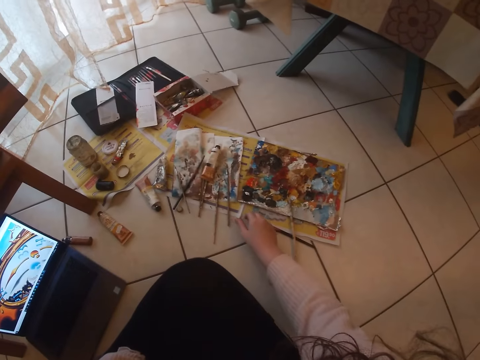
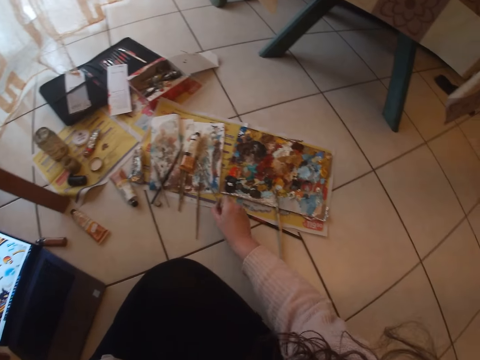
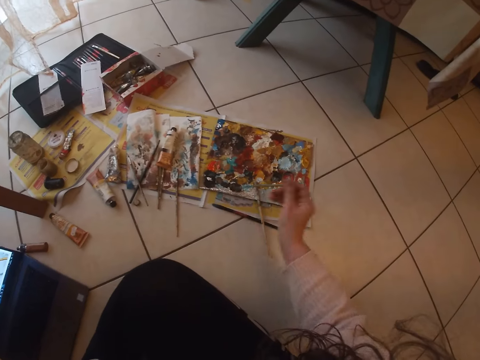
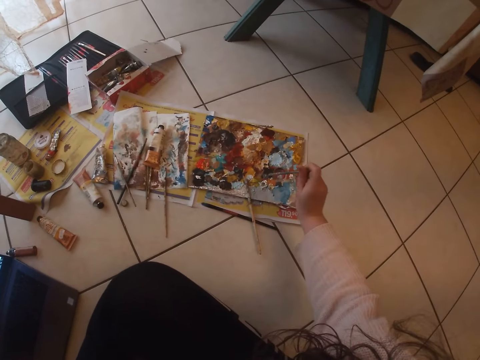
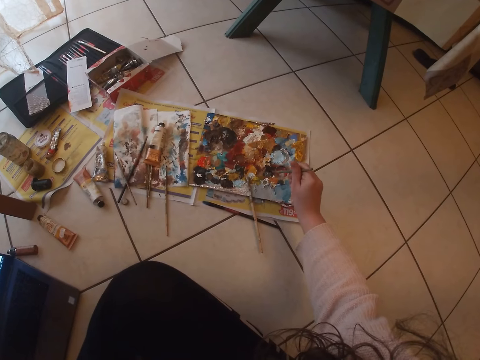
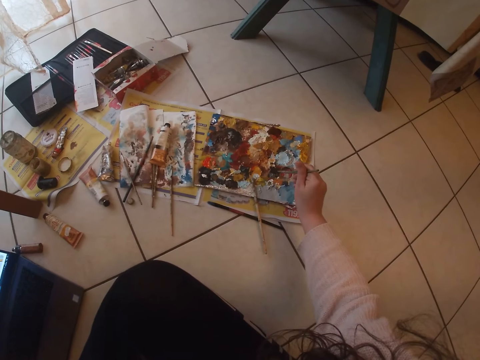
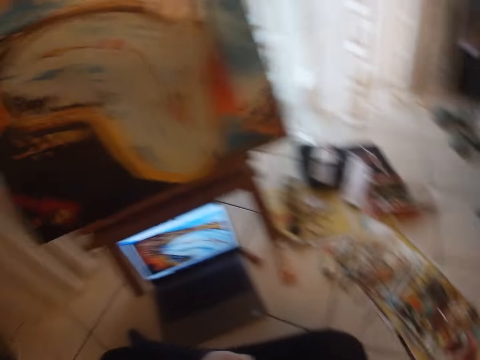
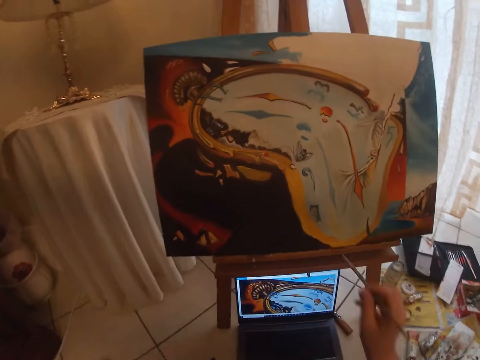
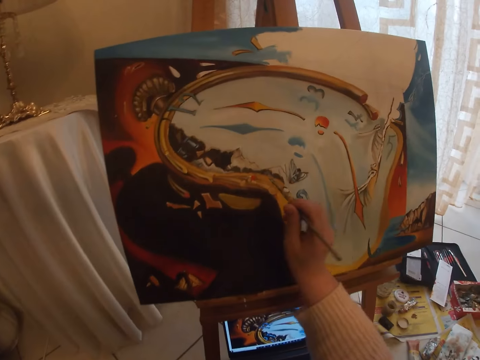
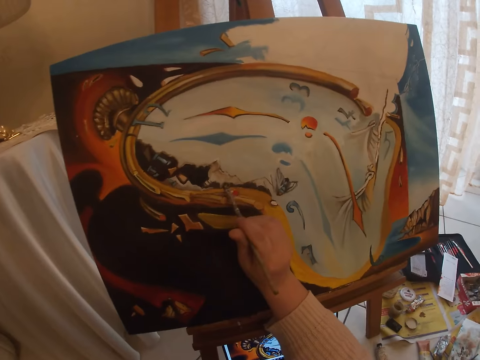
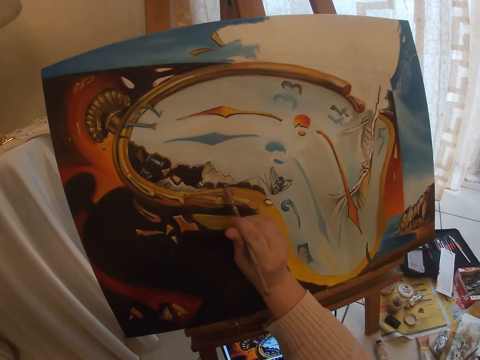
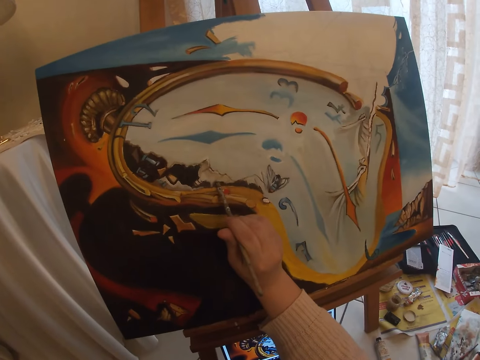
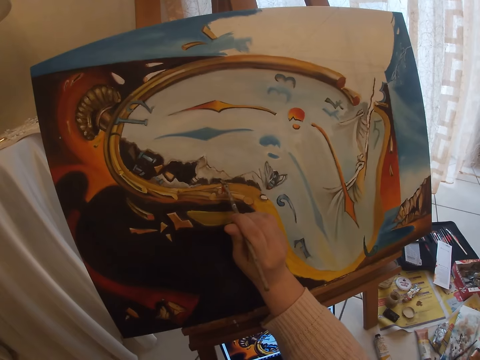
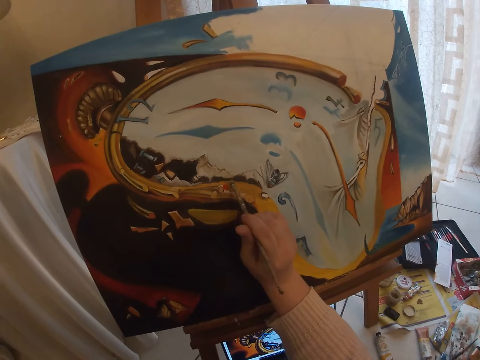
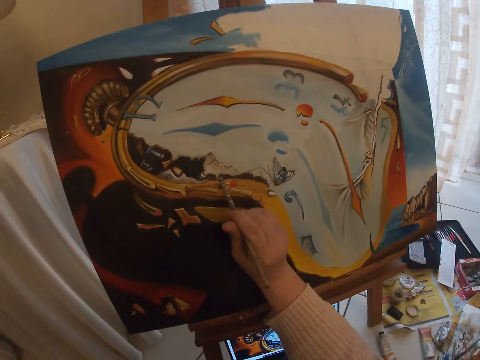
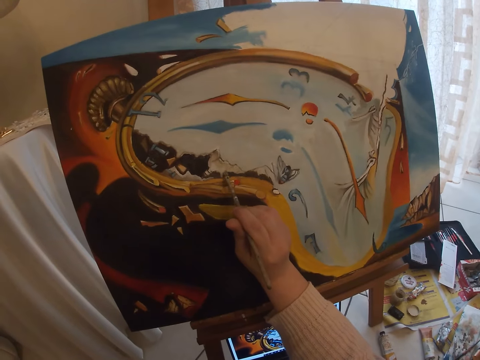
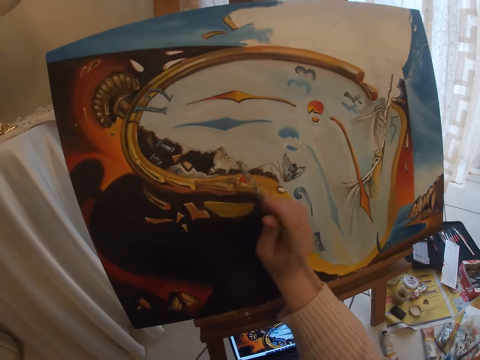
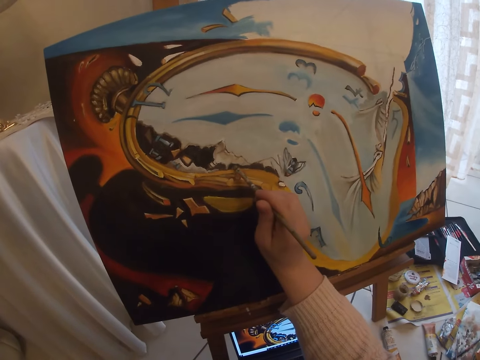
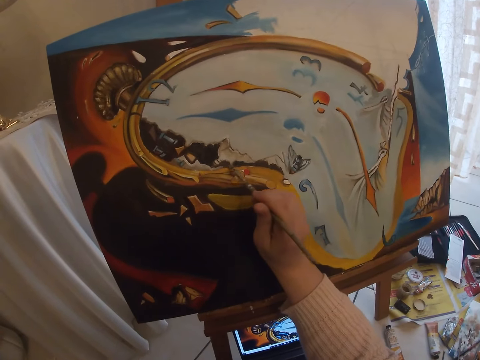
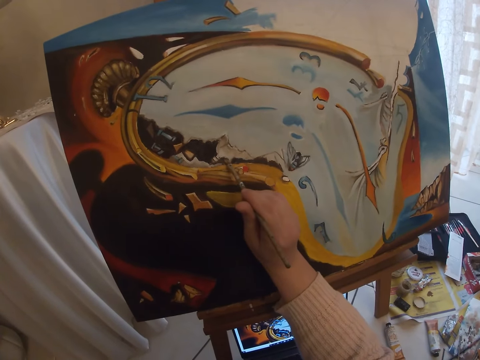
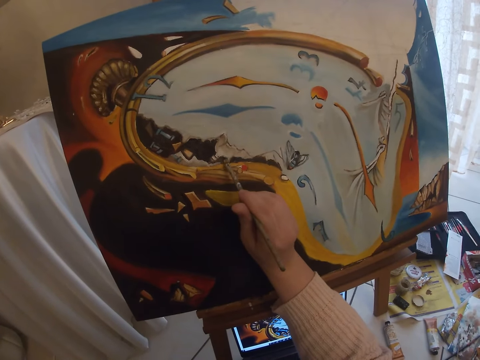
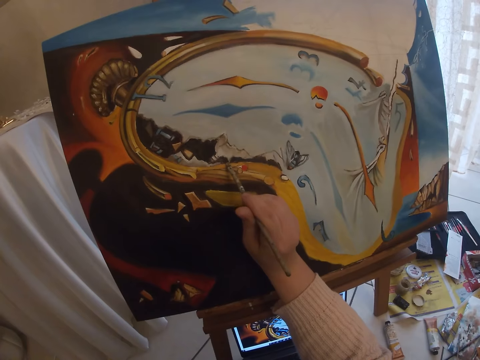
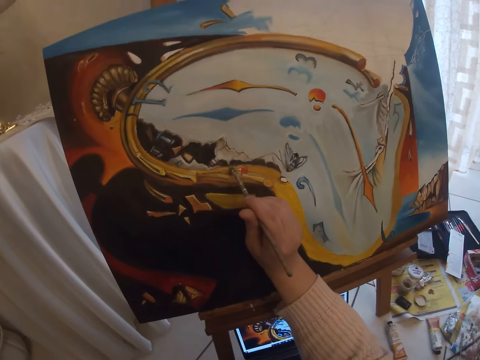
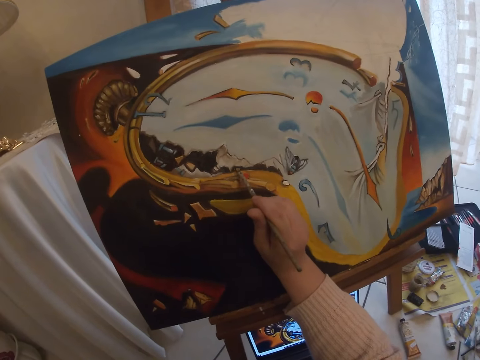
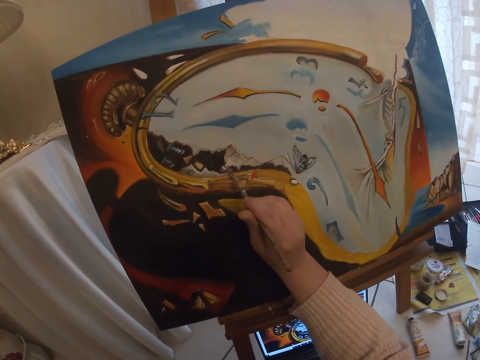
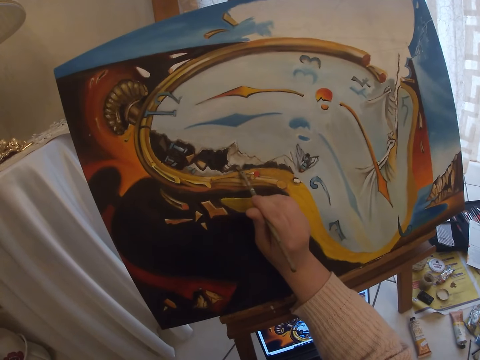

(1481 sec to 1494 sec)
The camera wearer picks another paint brush from the floor with her right hand. She picks paint from a paint board or paint can with the brush in her right hand. She paints with the paint brush on an art work on the canvas.

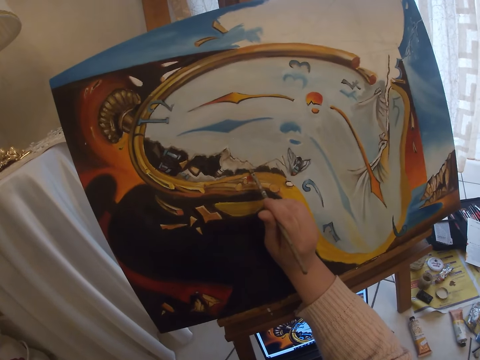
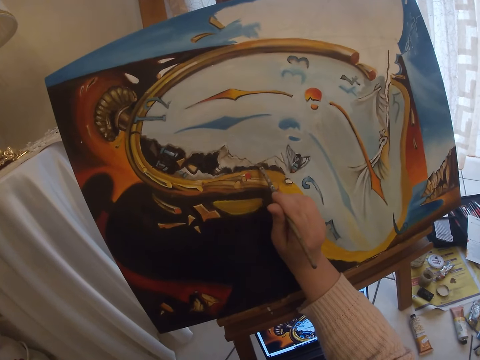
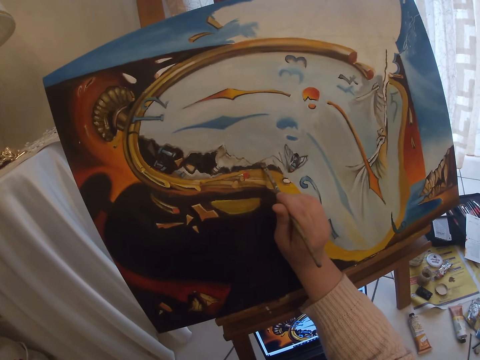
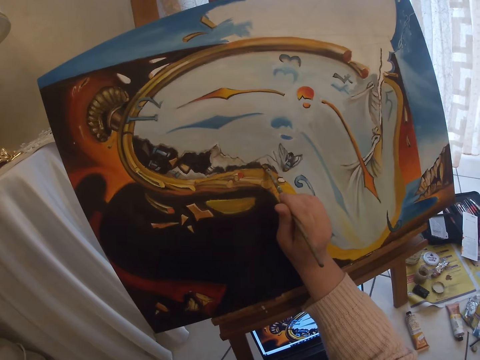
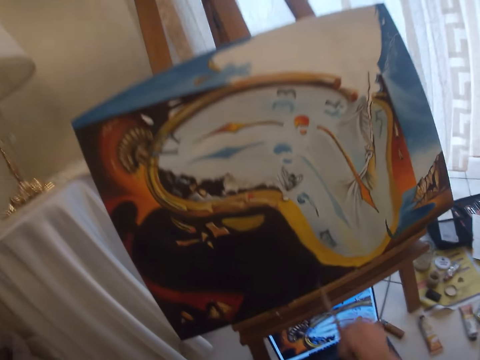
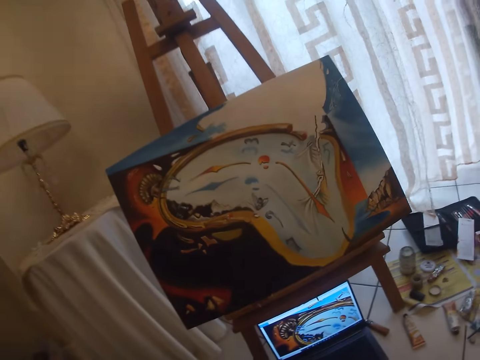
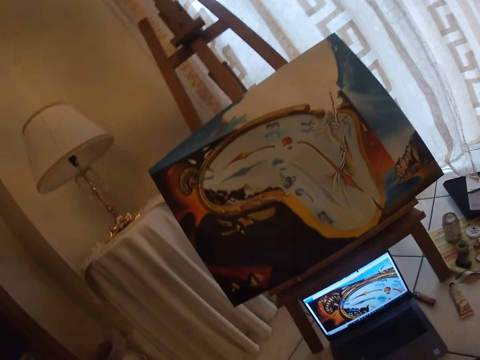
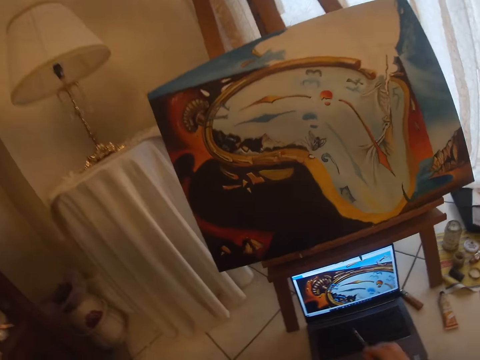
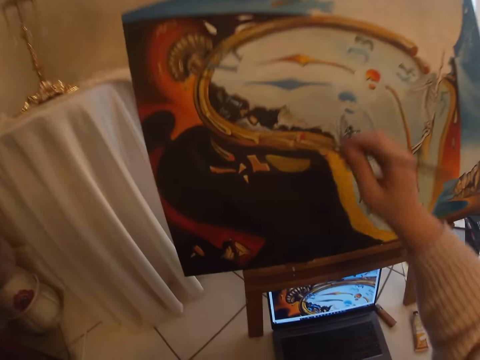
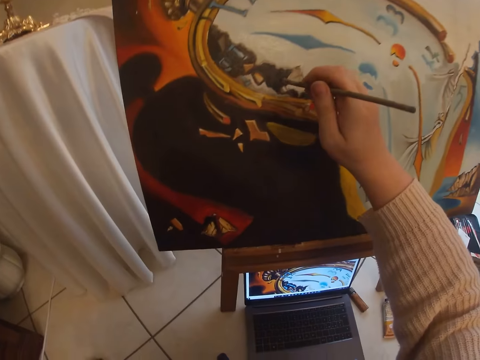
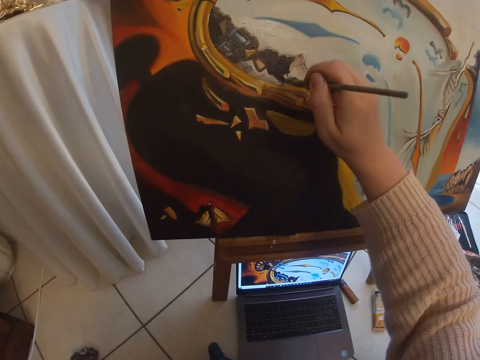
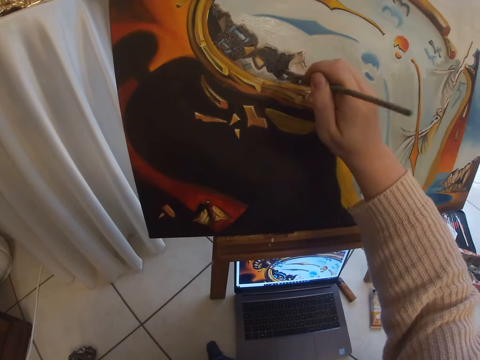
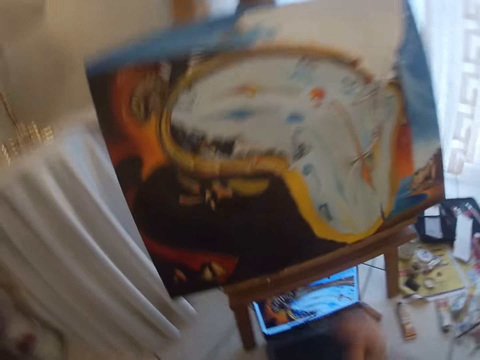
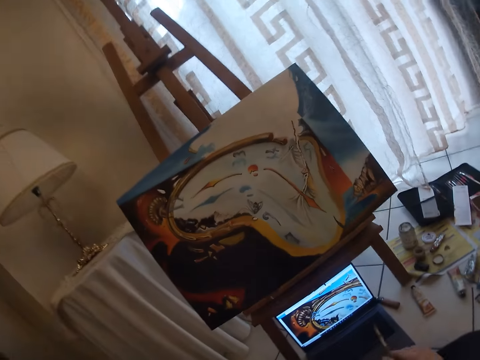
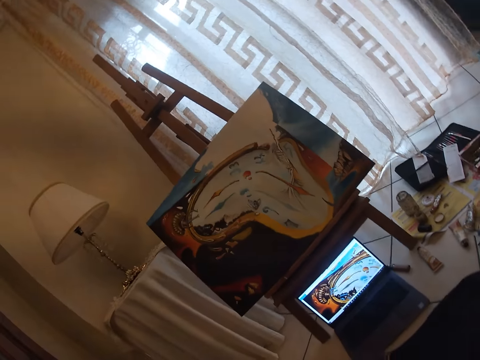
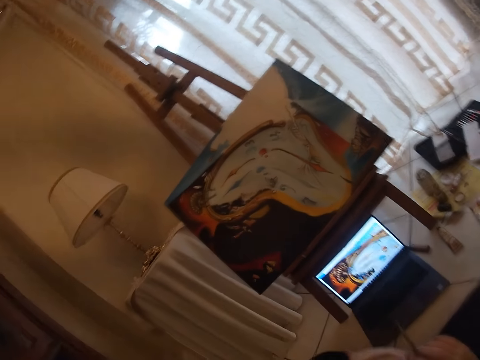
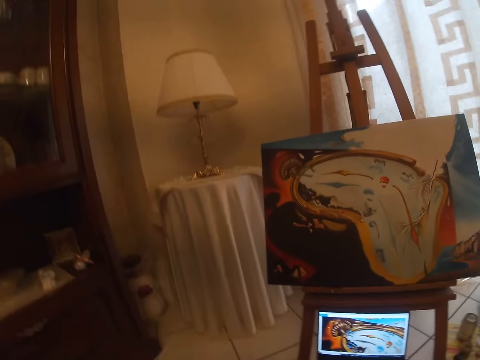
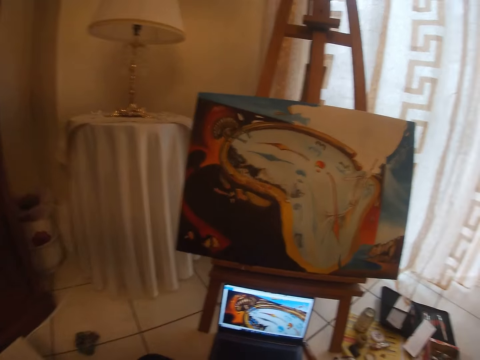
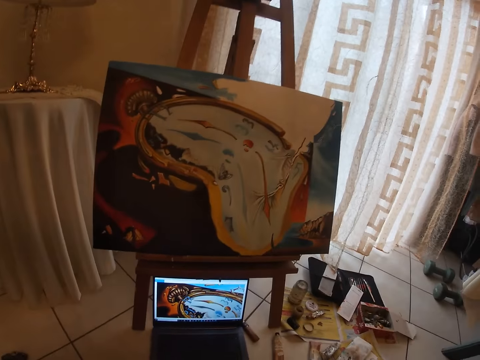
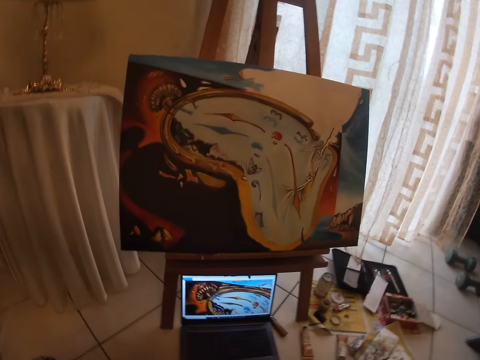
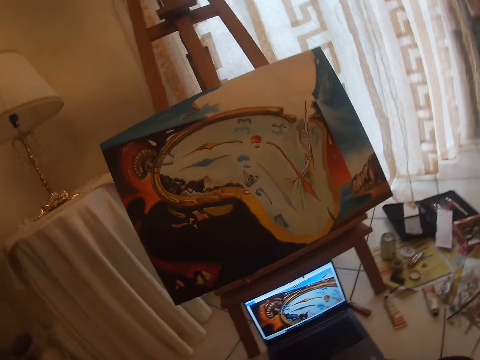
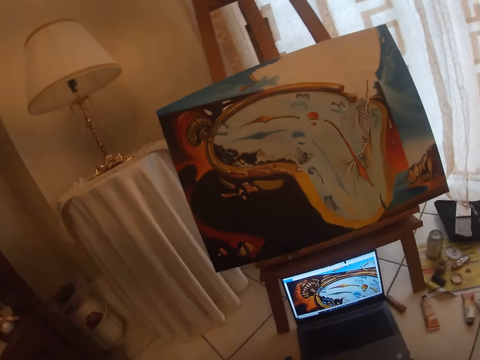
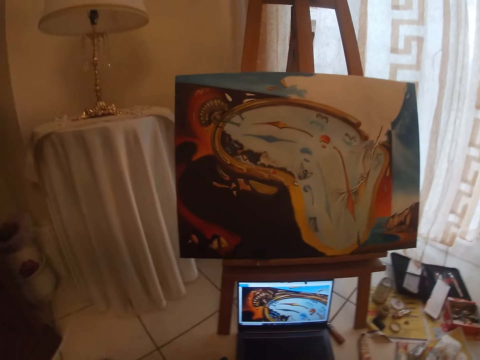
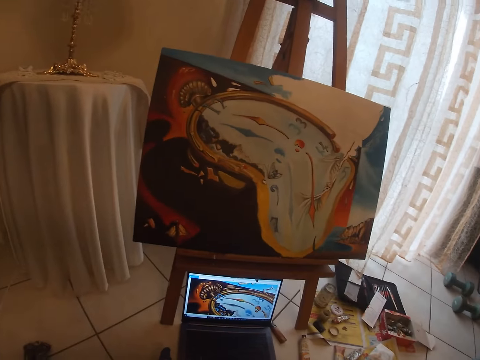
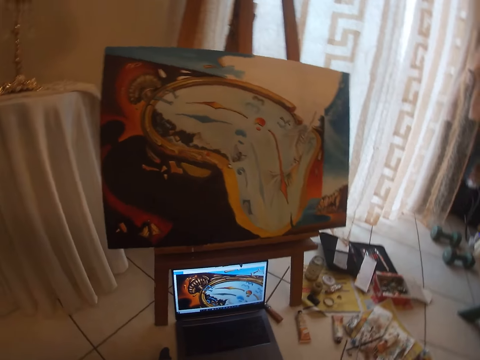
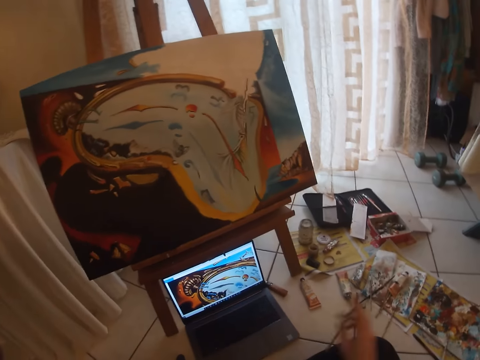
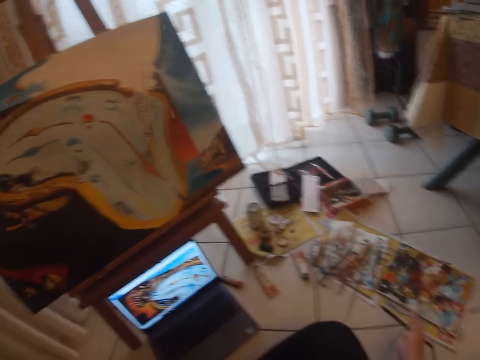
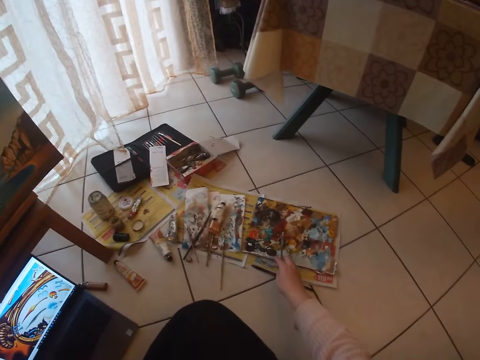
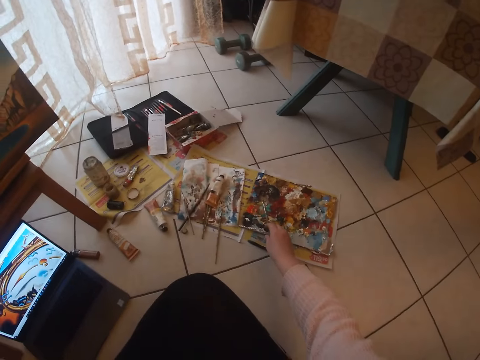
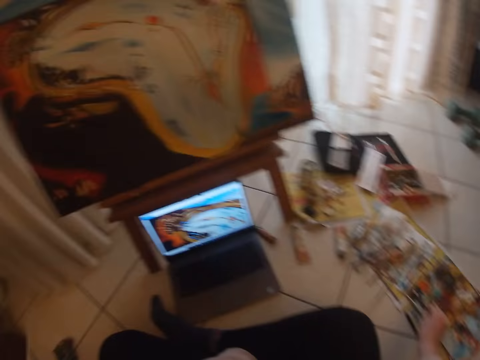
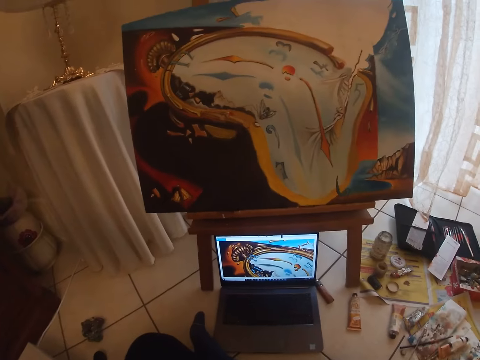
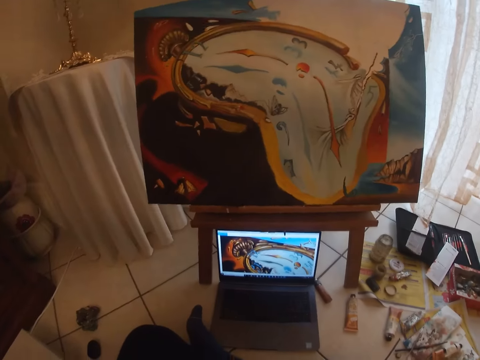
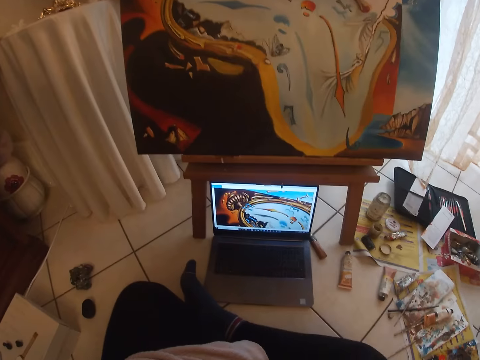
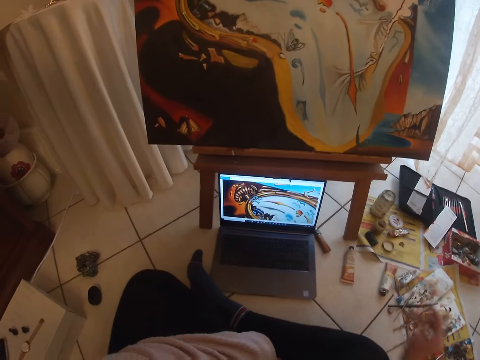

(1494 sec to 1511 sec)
The camera wearer checks the screen of the laptop. She paints with the paint brush on an art work on the canvas. She checks the screen of the laptop. She stares at the painting. She drops the paint brush in her right hand.
